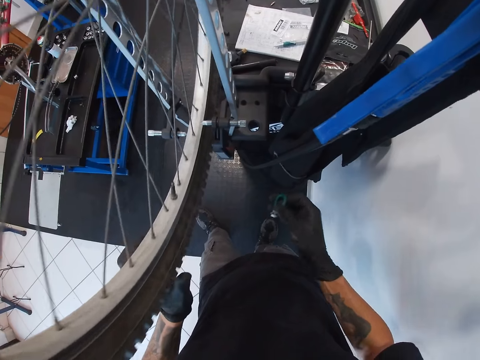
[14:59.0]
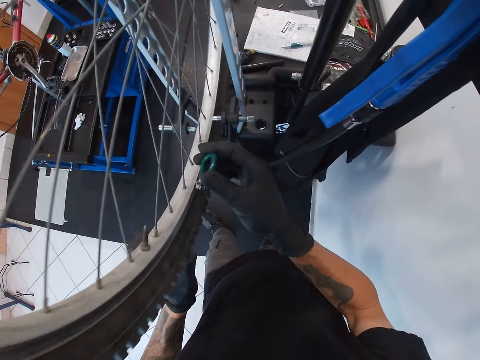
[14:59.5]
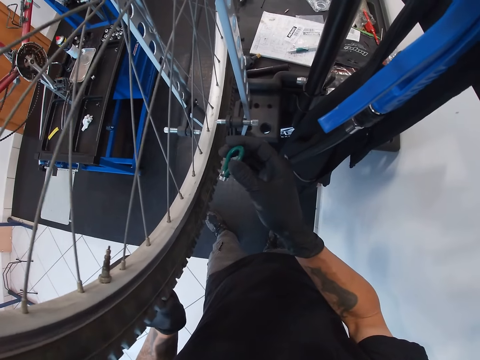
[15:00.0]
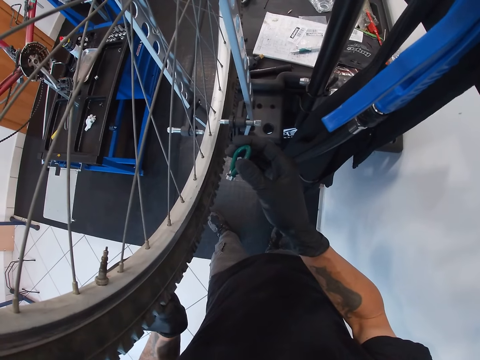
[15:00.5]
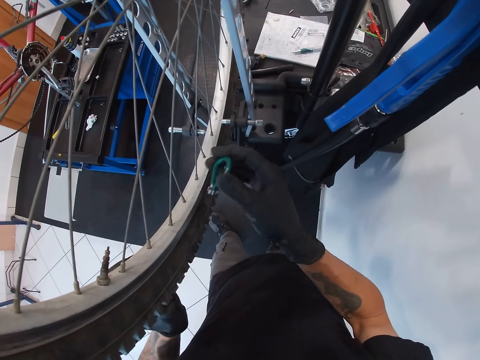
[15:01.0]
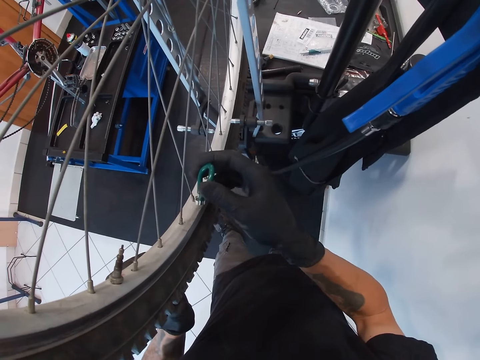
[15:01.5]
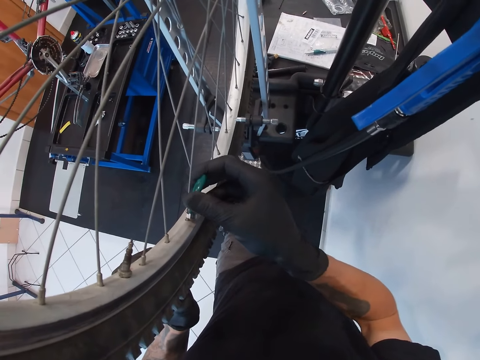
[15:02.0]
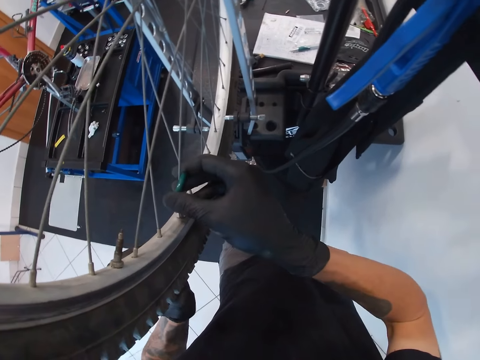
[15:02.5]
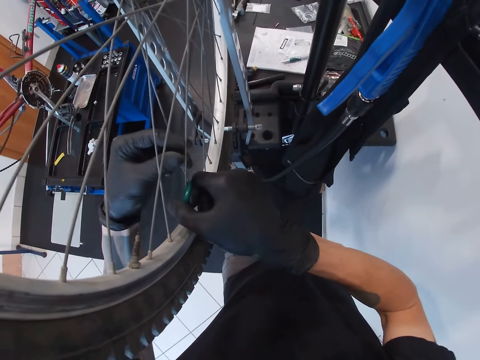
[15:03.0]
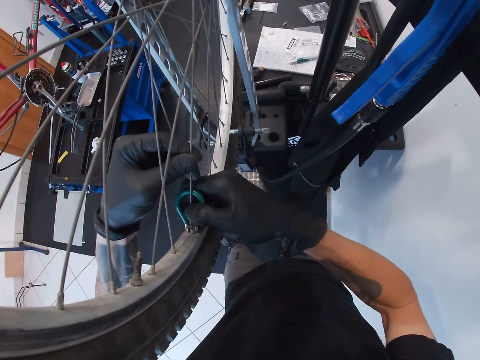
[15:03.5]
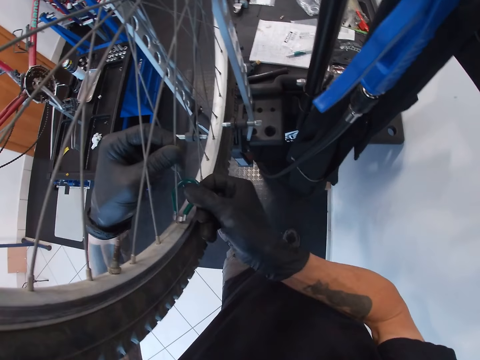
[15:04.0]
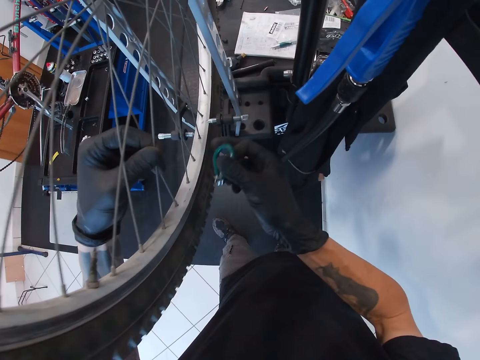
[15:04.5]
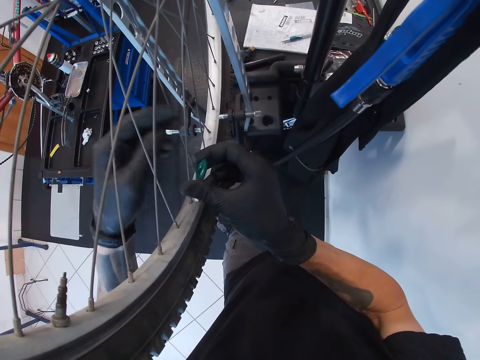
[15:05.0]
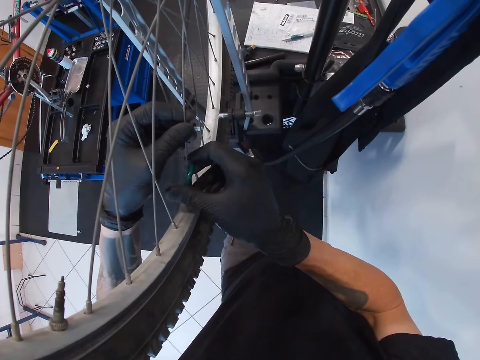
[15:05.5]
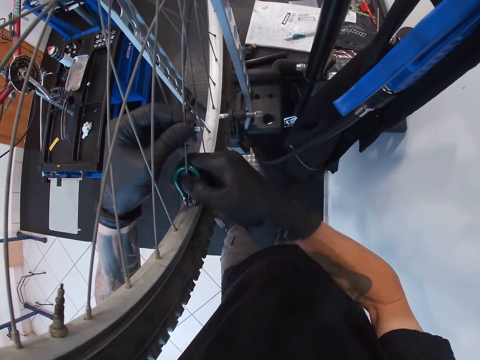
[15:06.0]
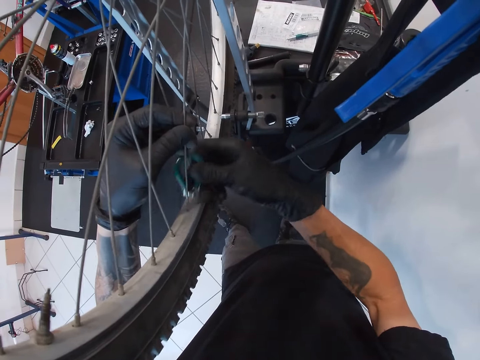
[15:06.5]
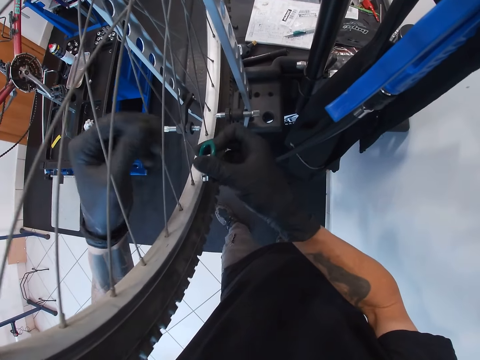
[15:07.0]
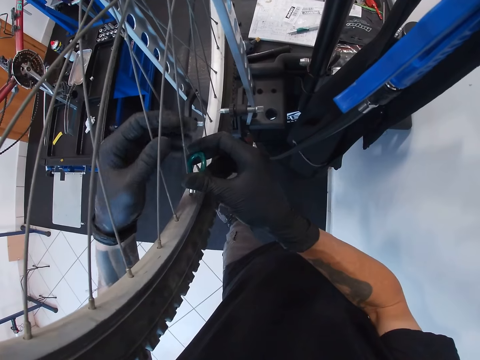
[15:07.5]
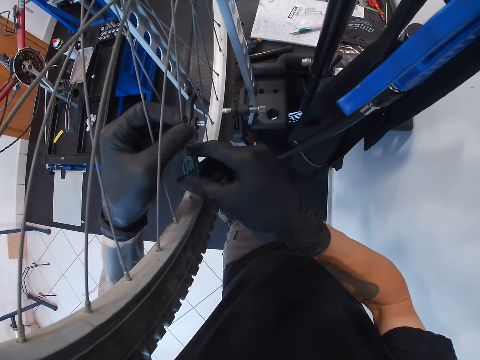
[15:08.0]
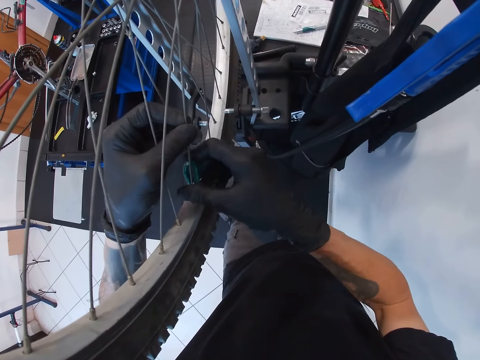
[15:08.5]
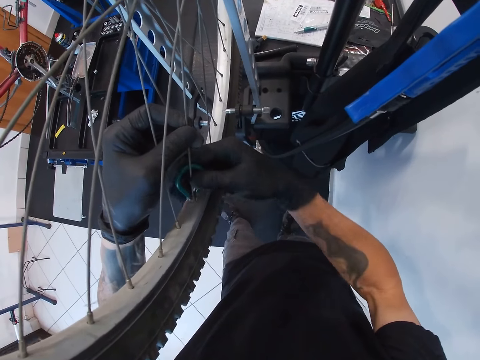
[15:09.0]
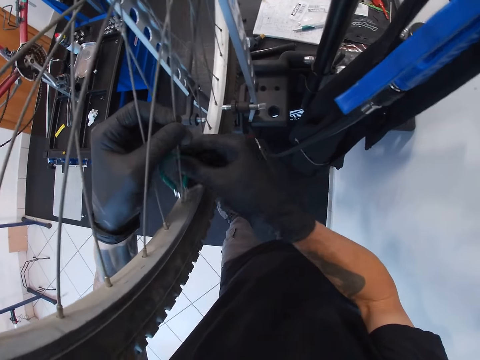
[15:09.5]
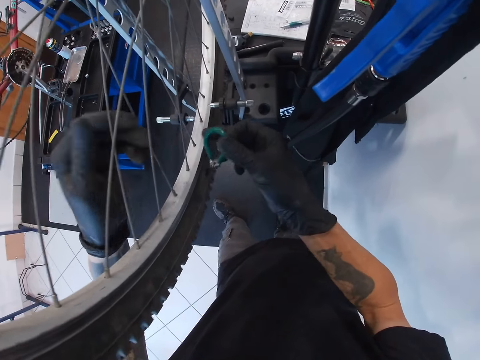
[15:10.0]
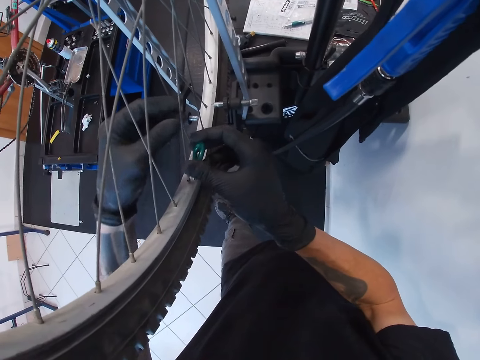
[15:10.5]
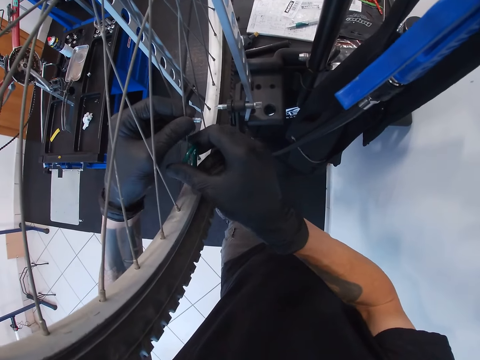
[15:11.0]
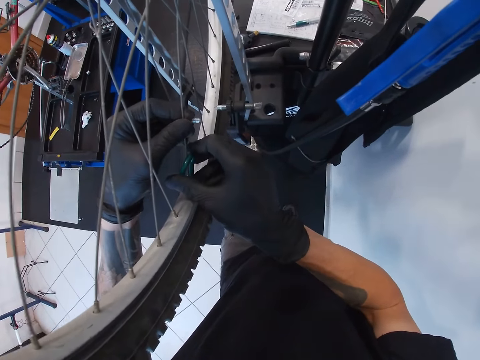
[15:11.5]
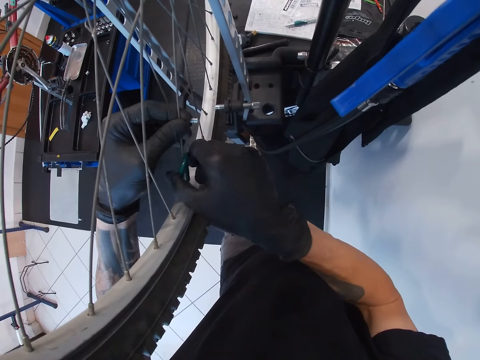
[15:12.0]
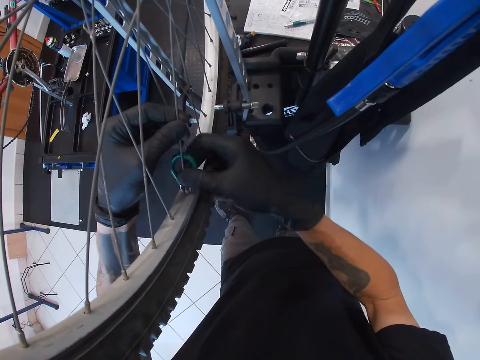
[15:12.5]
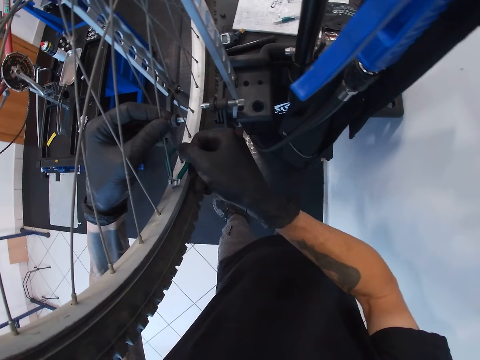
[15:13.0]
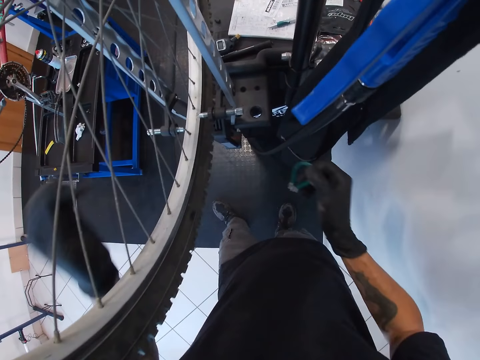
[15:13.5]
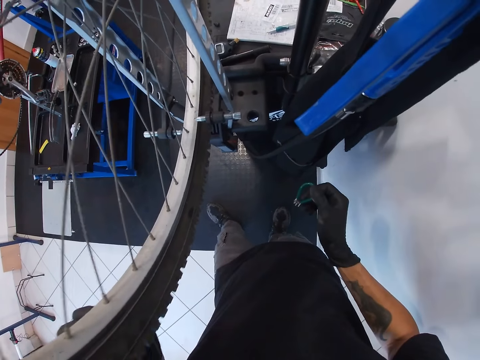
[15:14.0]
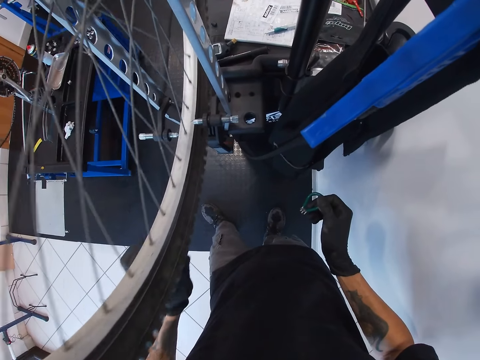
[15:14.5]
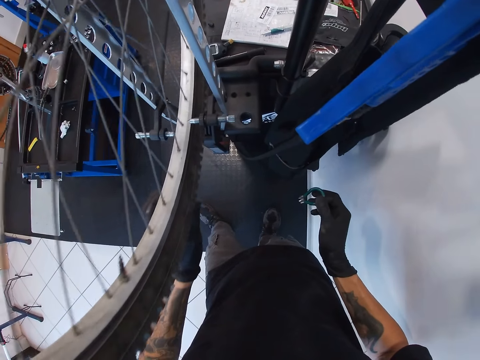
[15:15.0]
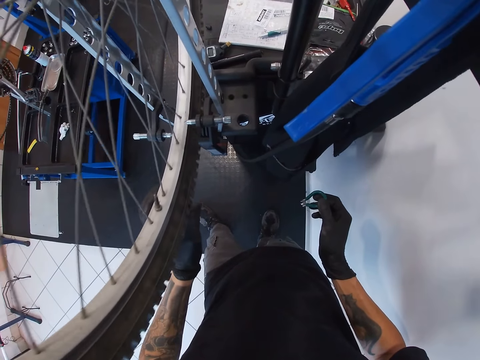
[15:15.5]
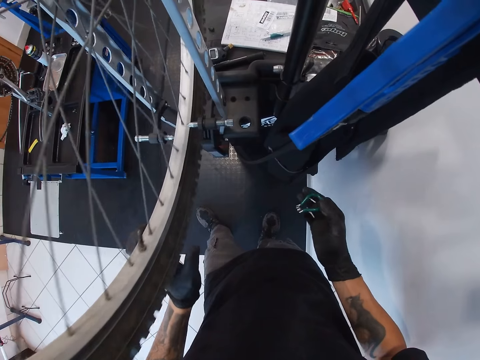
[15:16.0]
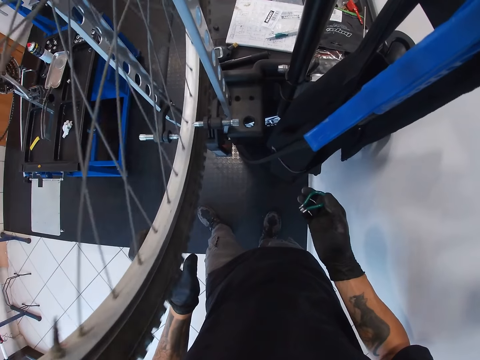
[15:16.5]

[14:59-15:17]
The camera wearer stares at the tire. He holds the spoke of the bicycle with his left hand. He tightens the bicycle spoke nipple with the spoke key in his right hand. He holds the spoke of the bicycle with his left hand. He tightens the bicycle spoke nipple with the spoke key in his right hand. He holds the spoke of the bicycle with his left hand. He tightens the bicycle spoke nipple with the spoke key in his right hand. He holds the spoke of the bicycle with his left hand. He tightens the bicycle spoke nipple with the spoke key in his right hand. He rolls the tyre of the bicycle with his left hand.

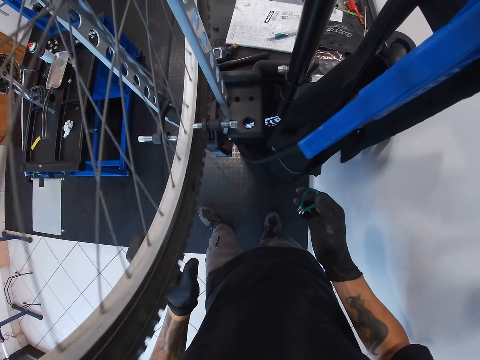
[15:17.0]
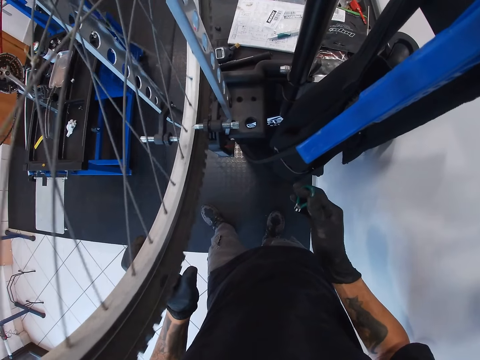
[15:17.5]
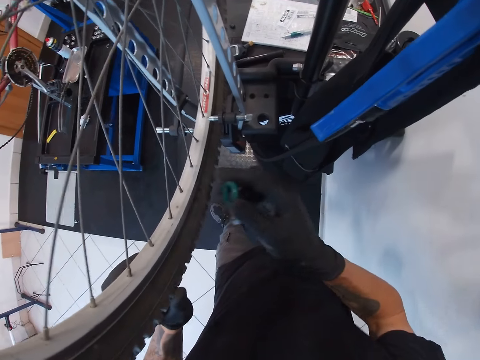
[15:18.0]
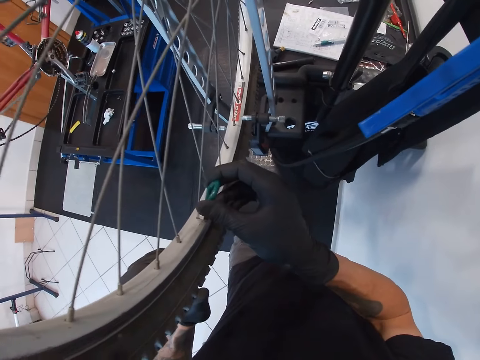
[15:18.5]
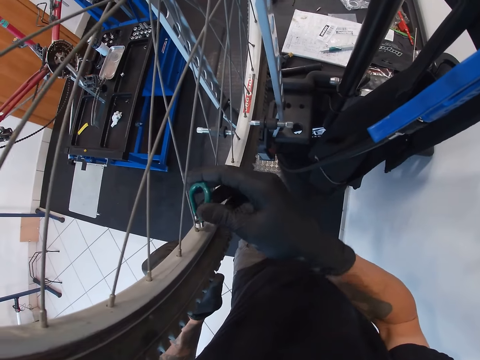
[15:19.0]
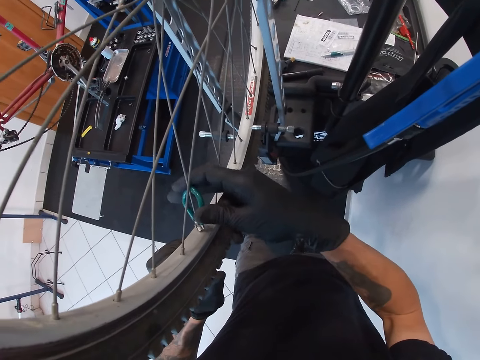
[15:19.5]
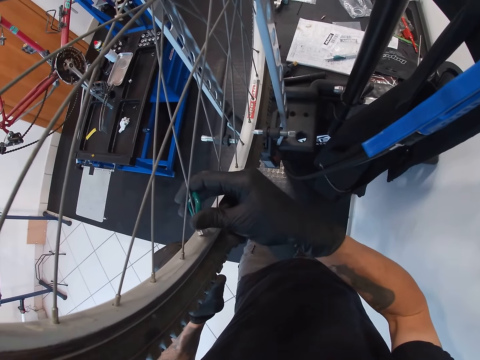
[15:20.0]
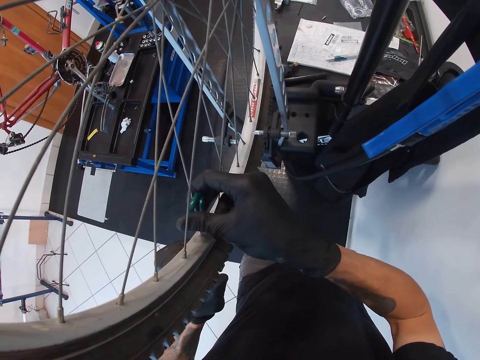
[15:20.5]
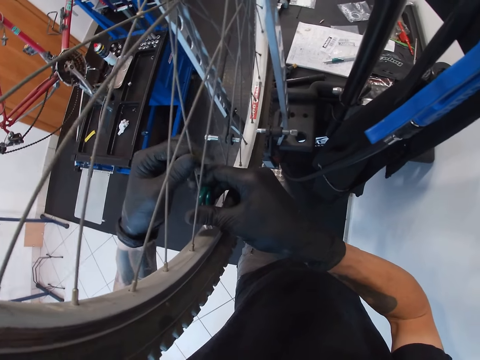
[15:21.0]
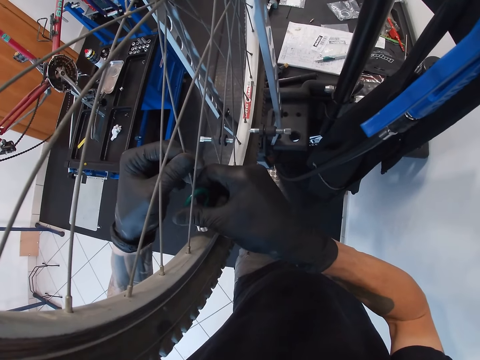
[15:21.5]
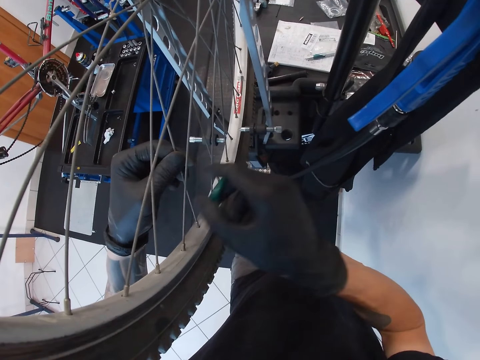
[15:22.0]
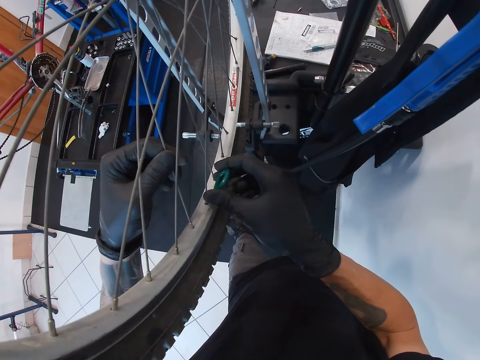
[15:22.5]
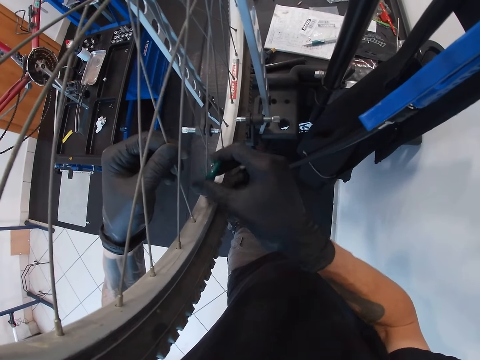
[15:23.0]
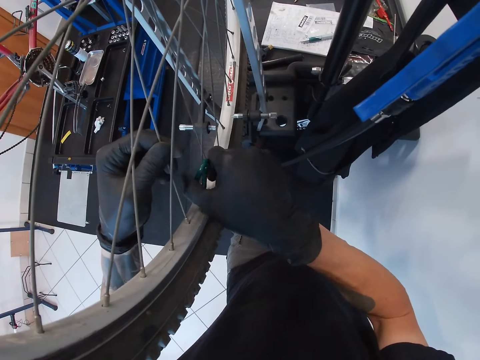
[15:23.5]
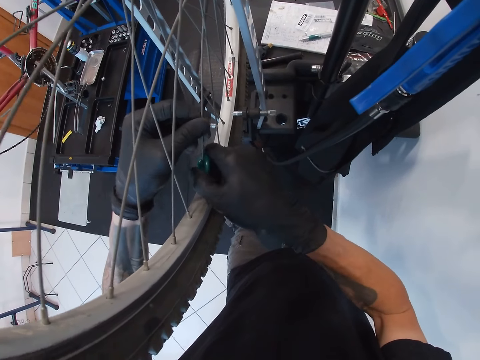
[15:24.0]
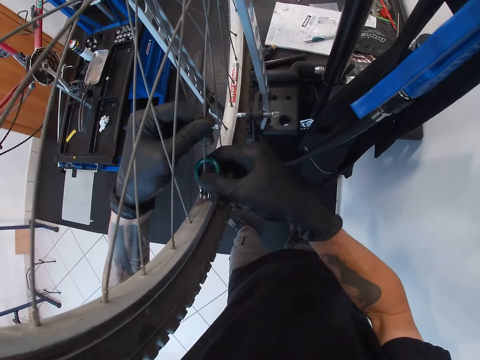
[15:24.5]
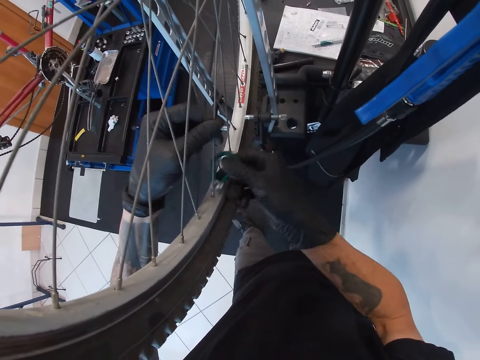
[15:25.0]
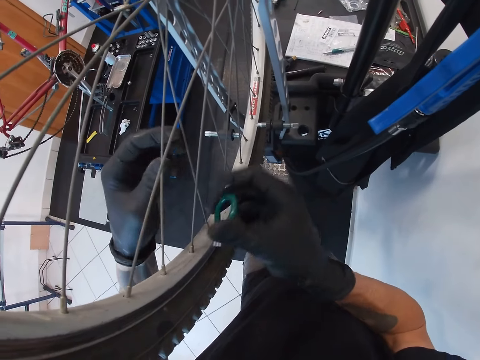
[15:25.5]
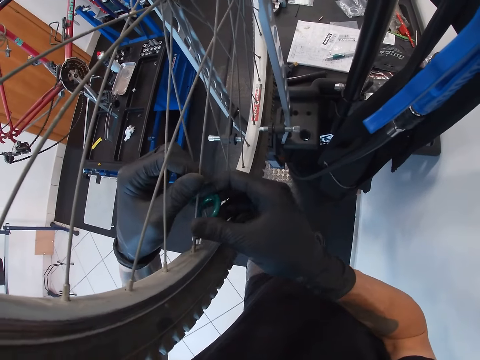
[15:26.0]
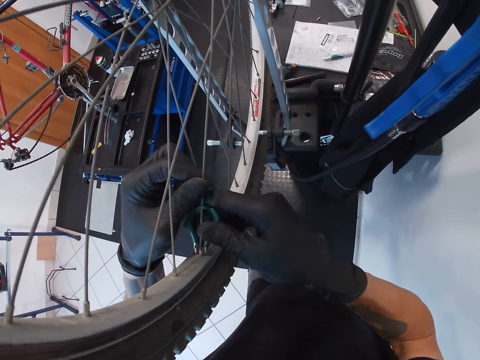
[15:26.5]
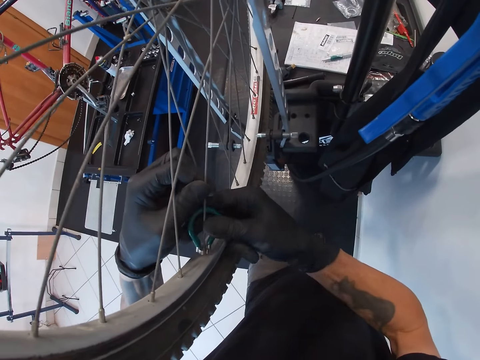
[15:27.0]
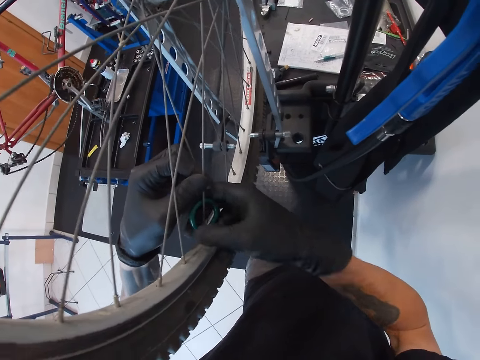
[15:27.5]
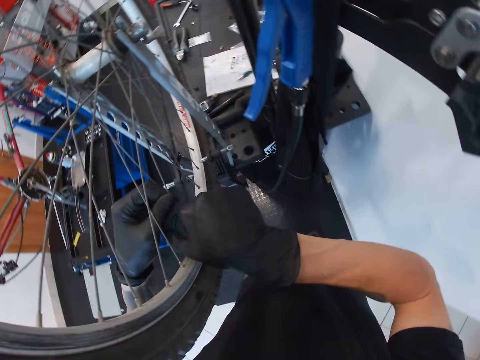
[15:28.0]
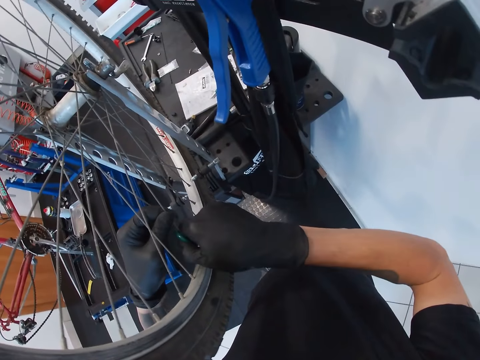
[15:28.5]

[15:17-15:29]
The camera wearer tightens the bicycle spoke nipple with the spoke key in his right hand. He holds the spoke of the bicycle with his left hand. He holds it again. He tightens the bicycle spoke nipple with the spoke key in his right hand. He holds the spoke of the bicycle with his left hand. He tightens the bicycle spoke nipple with the spoke key in his right hand.
